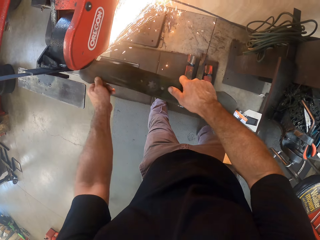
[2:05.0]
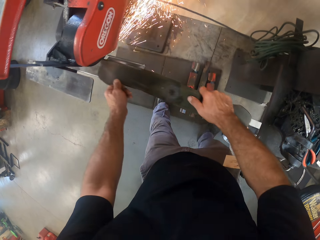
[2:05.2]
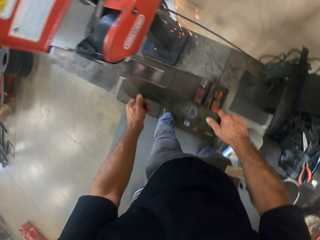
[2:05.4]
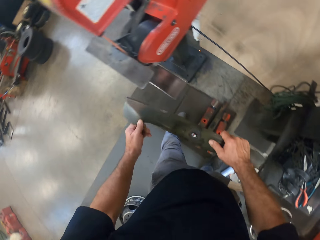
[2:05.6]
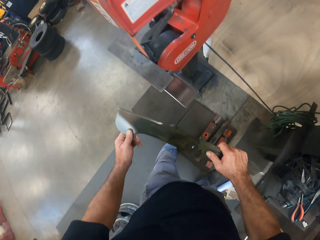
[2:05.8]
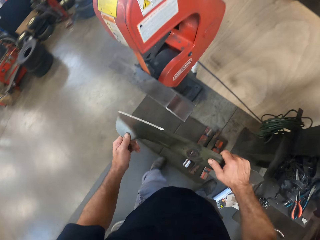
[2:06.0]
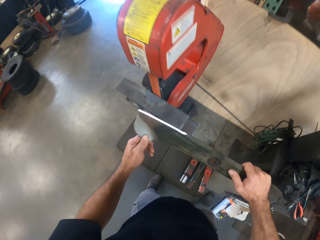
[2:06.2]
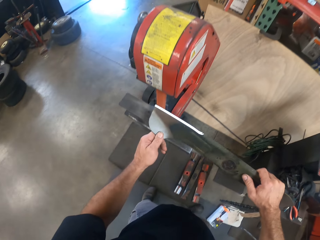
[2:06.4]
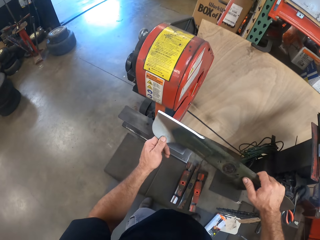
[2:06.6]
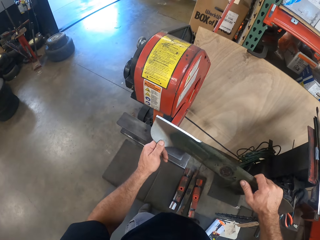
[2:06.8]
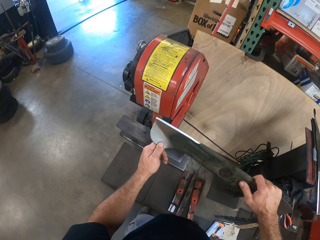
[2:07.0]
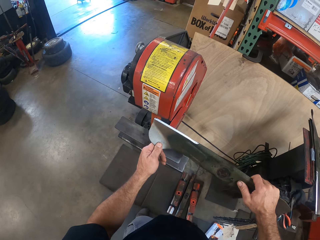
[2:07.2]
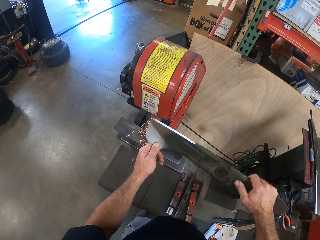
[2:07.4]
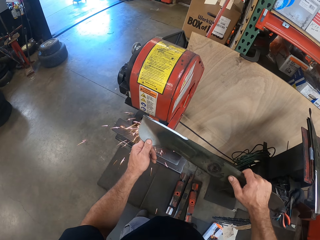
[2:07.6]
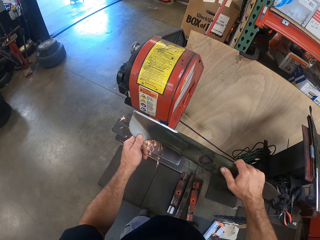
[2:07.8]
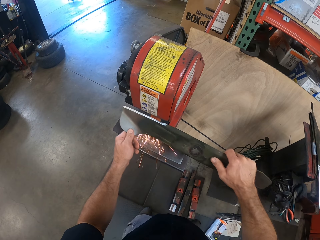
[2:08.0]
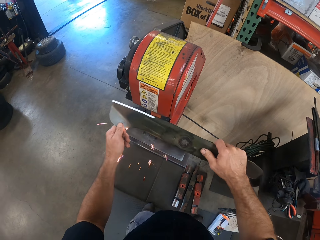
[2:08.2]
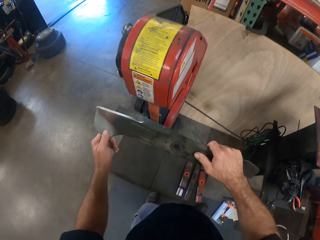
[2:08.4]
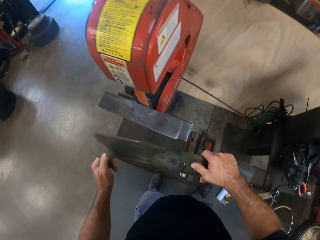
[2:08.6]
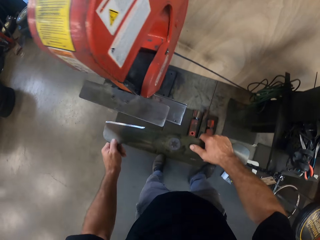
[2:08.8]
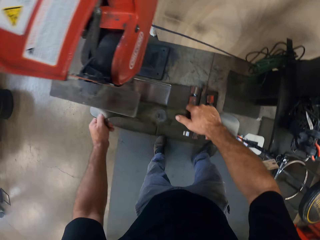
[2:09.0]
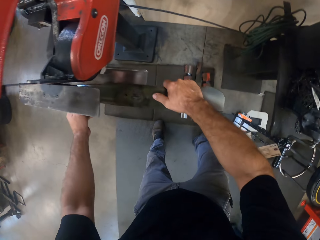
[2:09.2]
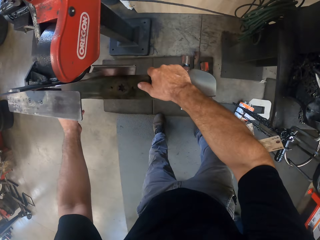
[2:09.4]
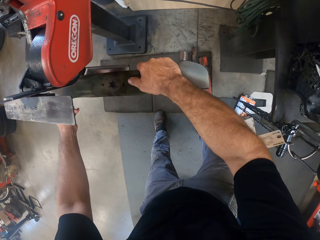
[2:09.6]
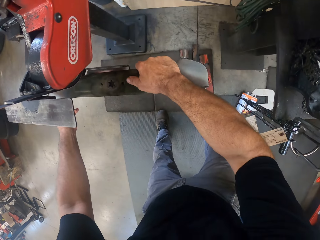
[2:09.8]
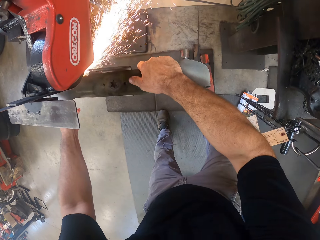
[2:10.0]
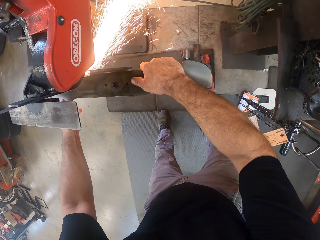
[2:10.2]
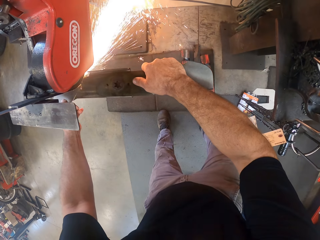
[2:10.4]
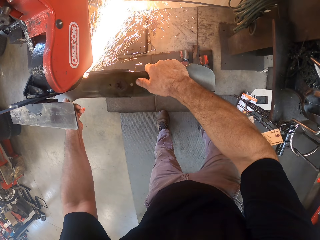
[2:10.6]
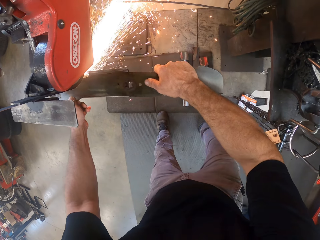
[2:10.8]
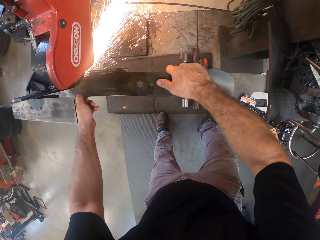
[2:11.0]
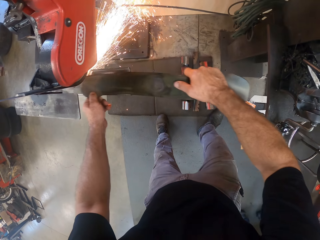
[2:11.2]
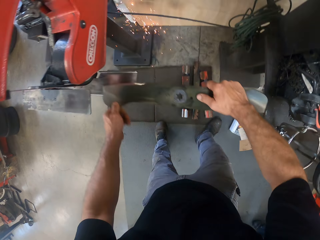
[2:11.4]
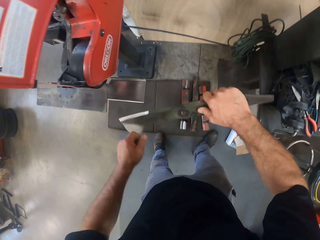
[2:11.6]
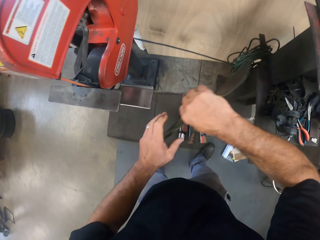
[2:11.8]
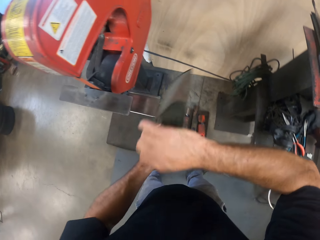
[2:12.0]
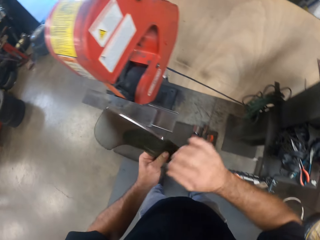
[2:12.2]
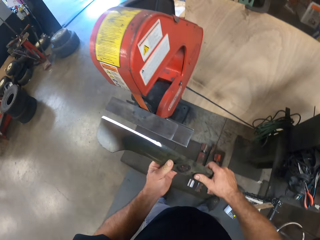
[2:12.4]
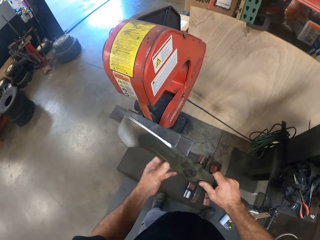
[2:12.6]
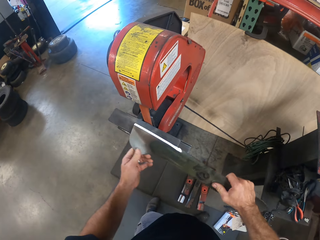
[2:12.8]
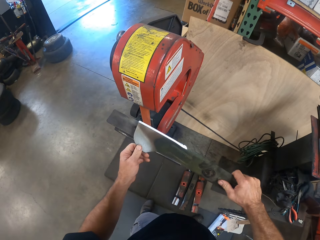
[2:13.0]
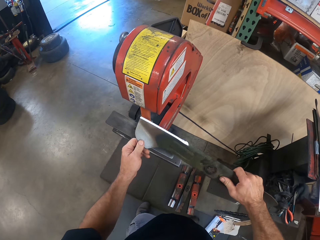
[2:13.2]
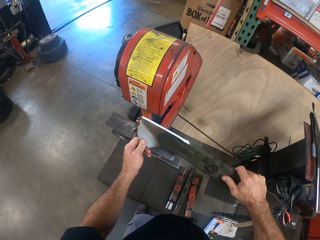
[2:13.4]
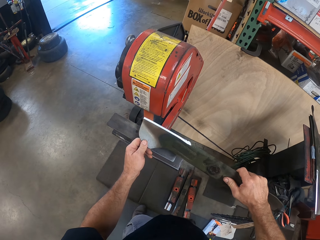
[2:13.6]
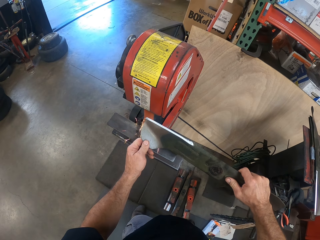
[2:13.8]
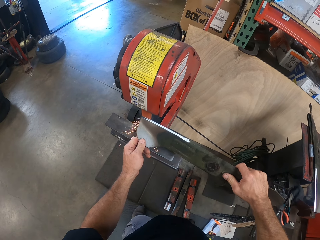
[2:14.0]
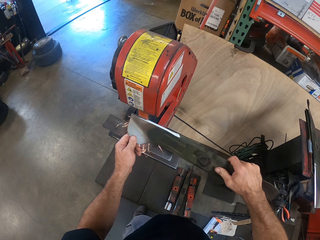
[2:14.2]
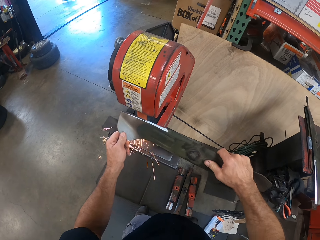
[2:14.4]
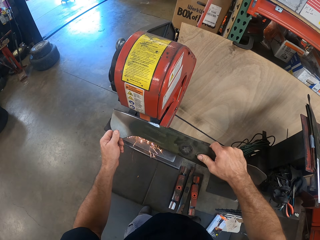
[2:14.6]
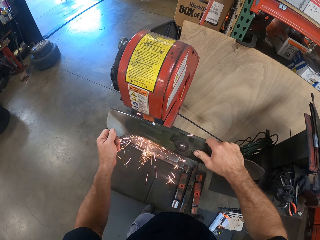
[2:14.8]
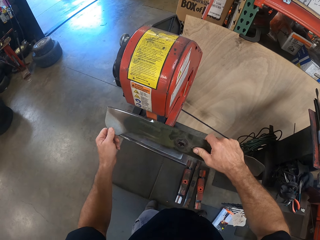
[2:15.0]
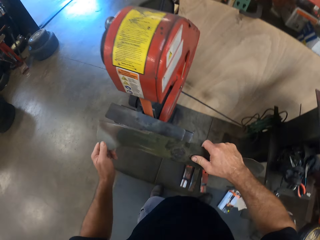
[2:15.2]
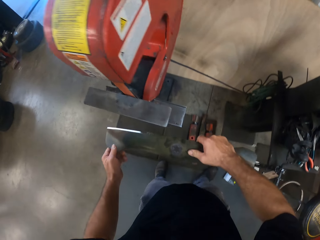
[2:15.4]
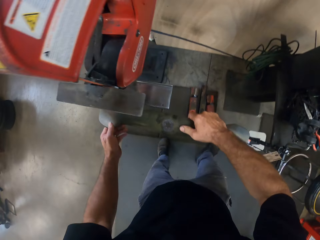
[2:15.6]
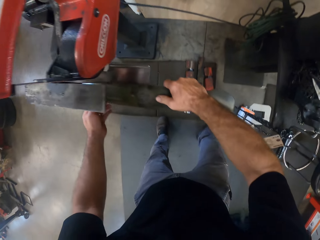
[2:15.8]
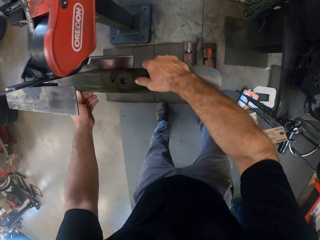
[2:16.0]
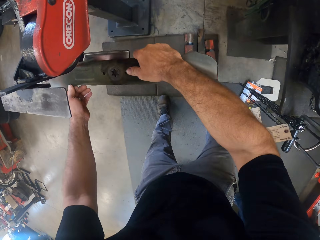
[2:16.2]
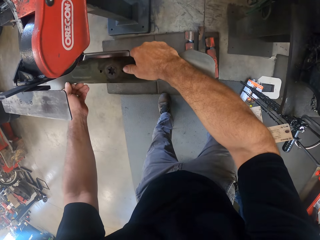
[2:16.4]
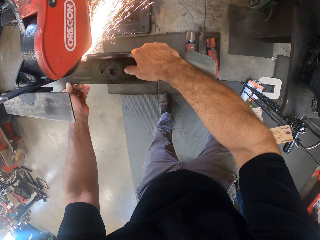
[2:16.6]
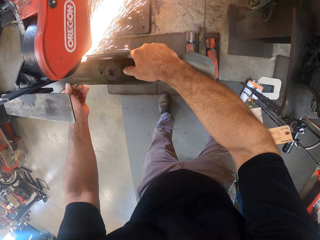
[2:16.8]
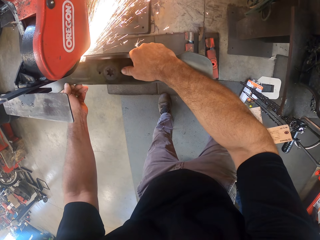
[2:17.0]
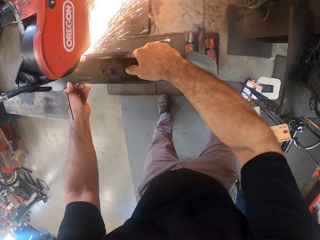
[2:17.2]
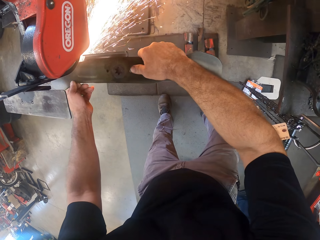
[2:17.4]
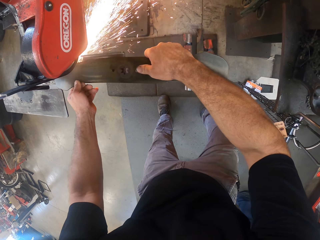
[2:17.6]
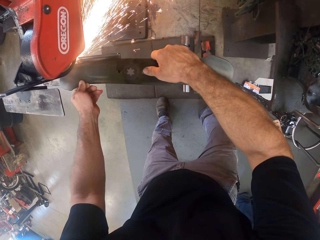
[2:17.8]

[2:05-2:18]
The camera wearer sharpens a metal on a grinder. They sharpen the metal on the grinder again. They turn the fan blade, turn the grinder, and grind the fan blade with the bench grinder. They sharpen the metal on the grinder.

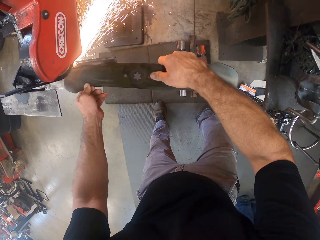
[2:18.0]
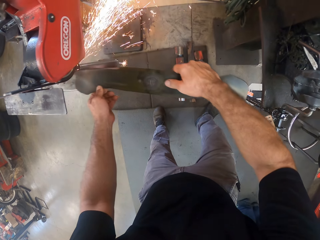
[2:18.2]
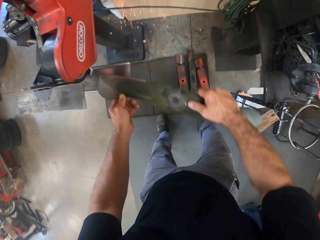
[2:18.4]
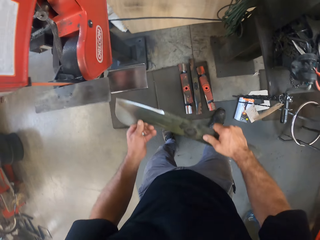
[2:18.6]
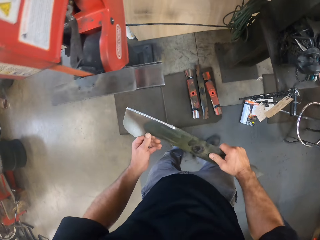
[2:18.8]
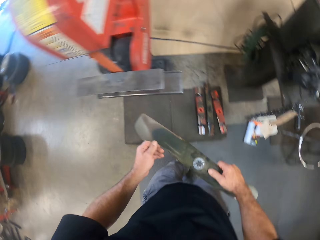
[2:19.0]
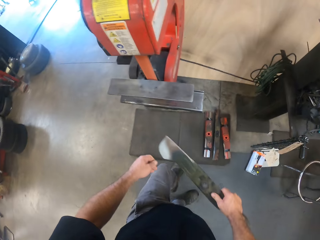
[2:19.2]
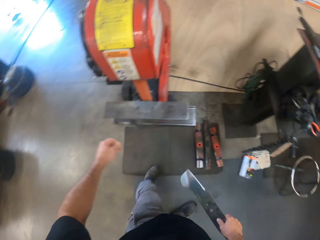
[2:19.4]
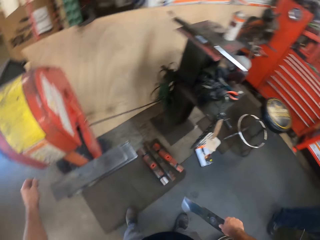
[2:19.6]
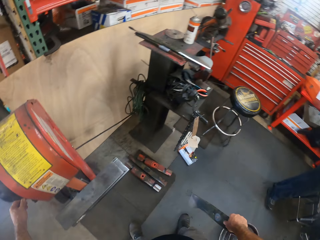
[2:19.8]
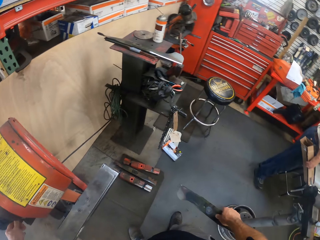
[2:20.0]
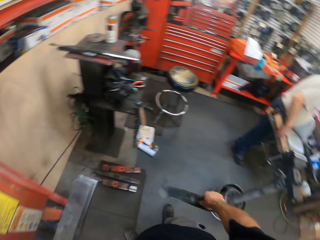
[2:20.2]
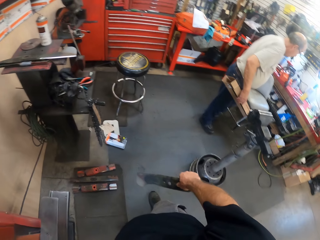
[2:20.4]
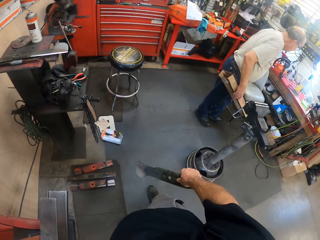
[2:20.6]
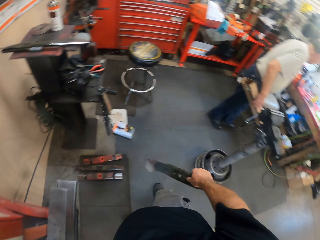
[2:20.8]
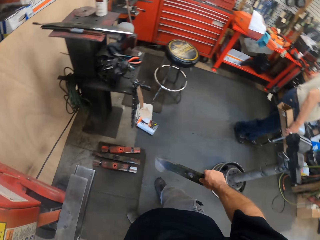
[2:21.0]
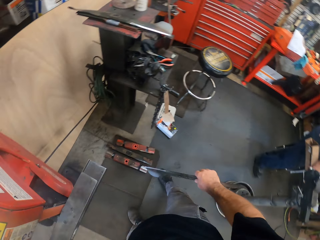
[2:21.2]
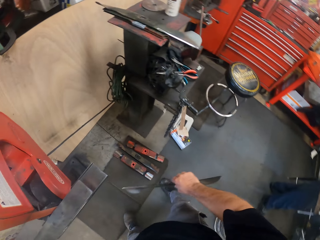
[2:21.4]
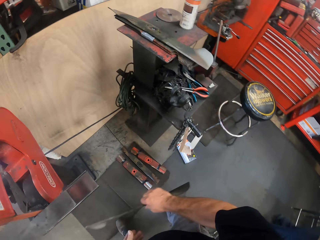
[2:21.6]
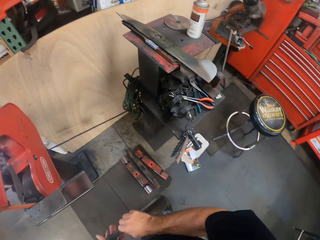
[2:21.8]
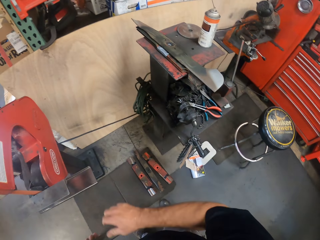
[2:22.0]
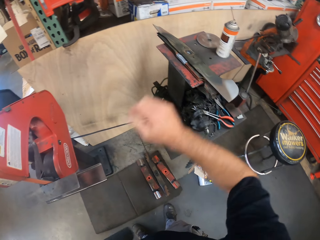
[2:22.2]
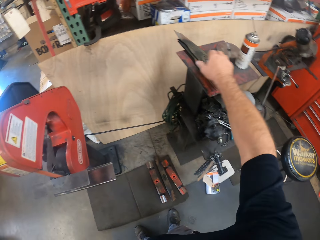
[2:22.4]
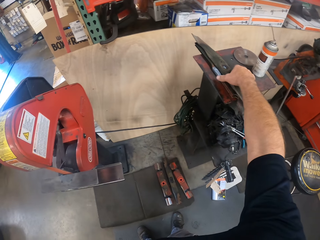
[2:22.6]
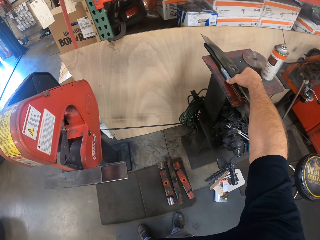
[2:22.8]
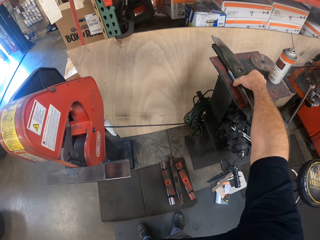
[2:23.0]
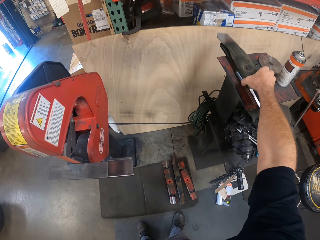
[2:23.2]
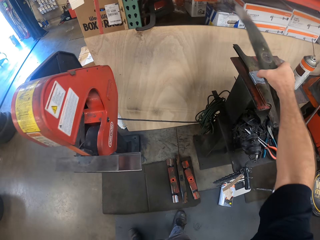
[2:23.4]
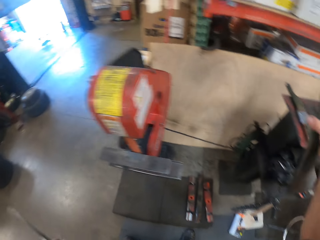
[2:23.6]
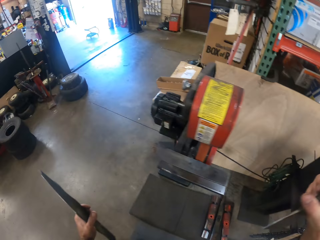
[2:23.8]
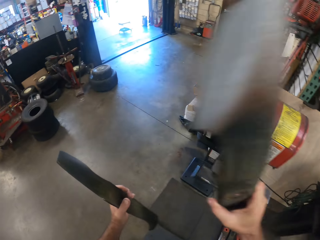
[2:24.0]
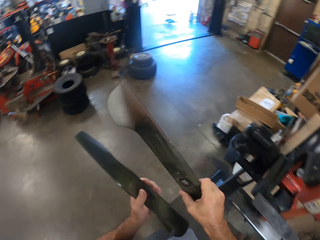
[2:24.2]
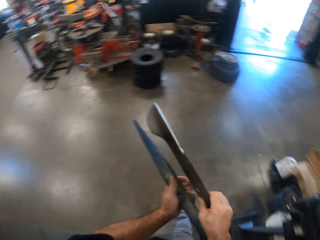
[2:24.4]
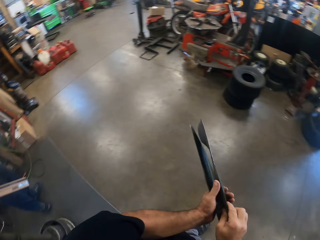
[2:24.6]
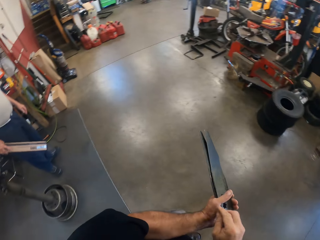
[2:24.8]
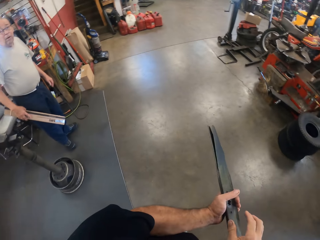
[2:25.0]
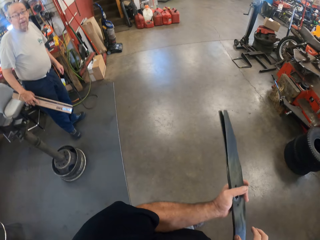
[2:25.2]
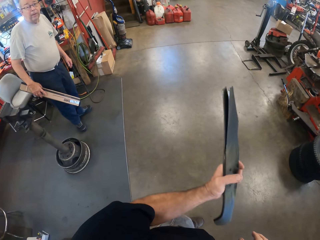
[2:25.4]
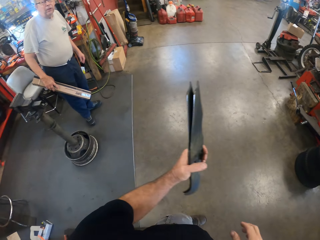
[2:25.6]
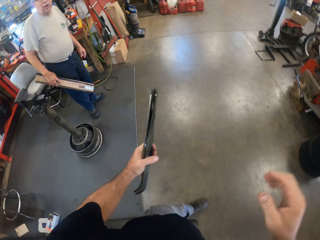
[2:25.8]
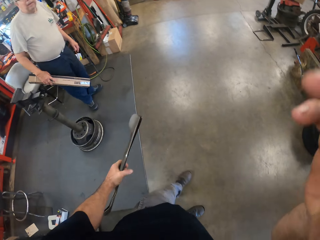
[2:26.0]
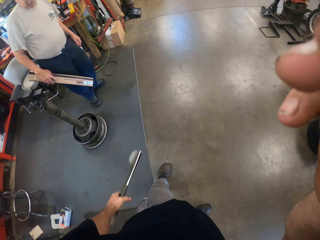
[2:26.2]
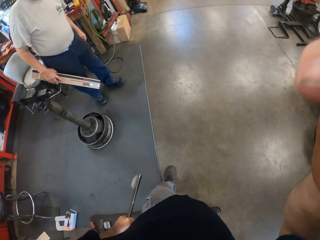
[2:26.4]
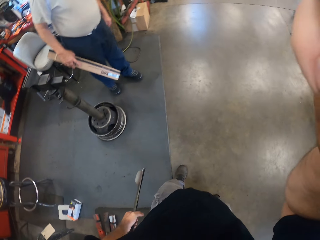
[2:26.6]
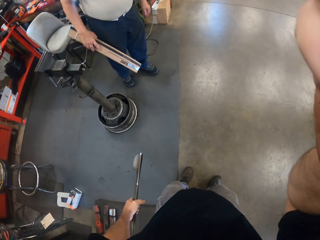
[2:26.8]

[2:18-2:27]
The camera wearer turns off the bench grinder. A man walks beside the camera wearer. The camera wearer picks up the fan blade on the metal platform and passes the fan blade to his left hand. He touches a camera on his head.
